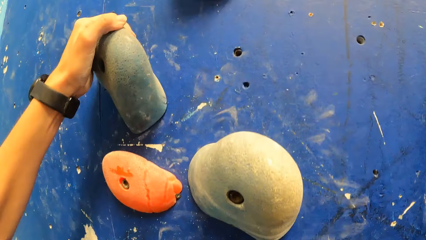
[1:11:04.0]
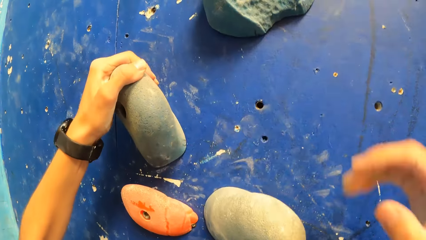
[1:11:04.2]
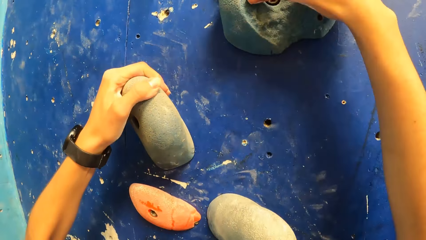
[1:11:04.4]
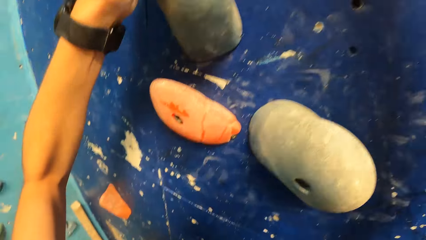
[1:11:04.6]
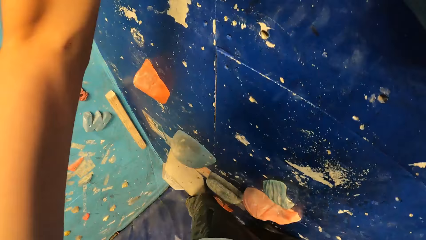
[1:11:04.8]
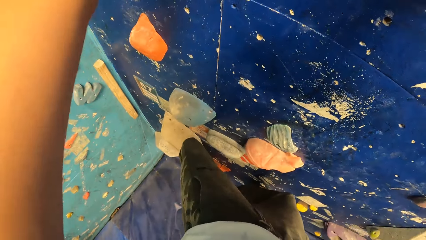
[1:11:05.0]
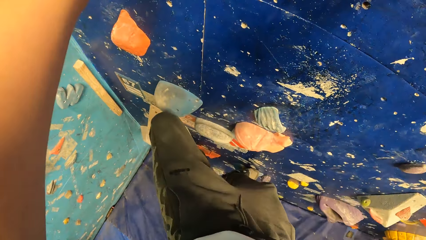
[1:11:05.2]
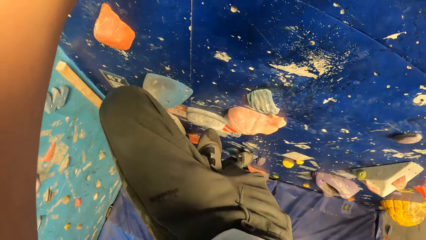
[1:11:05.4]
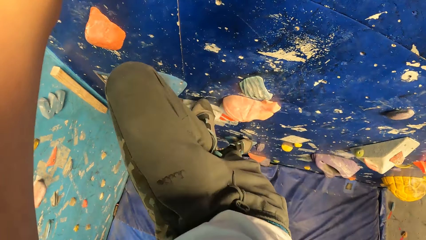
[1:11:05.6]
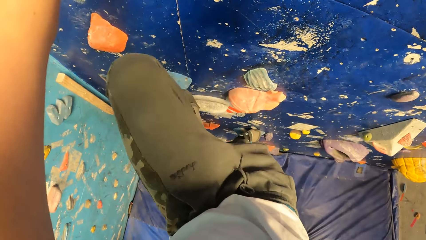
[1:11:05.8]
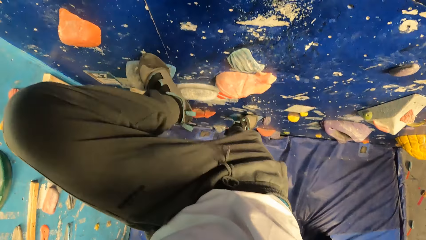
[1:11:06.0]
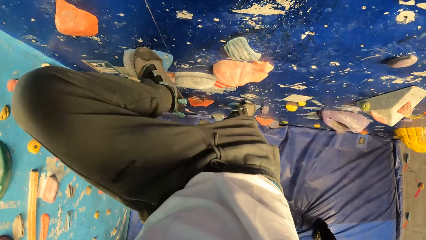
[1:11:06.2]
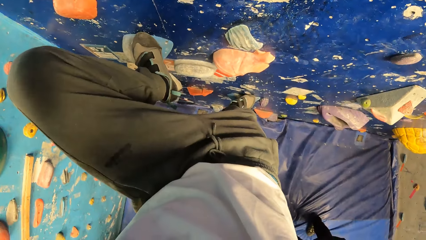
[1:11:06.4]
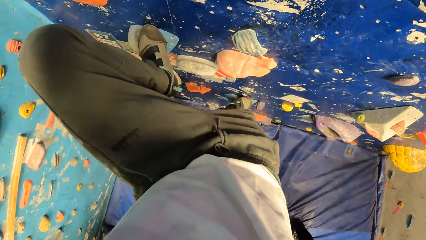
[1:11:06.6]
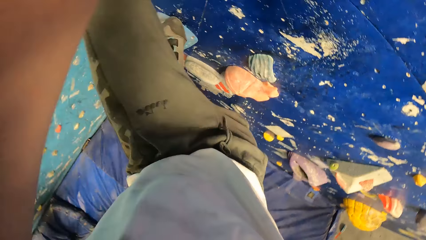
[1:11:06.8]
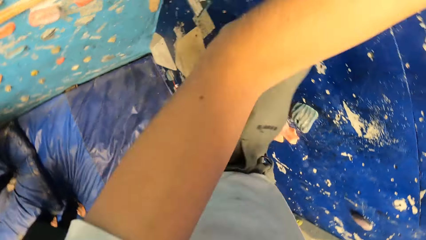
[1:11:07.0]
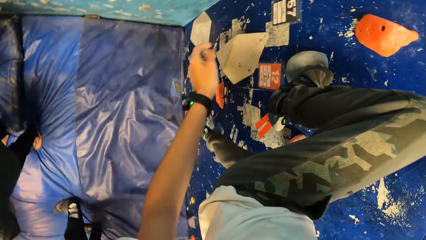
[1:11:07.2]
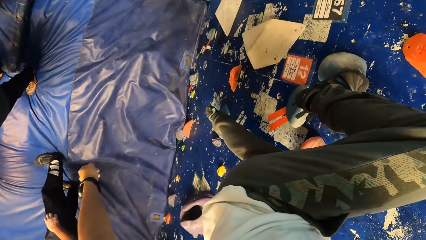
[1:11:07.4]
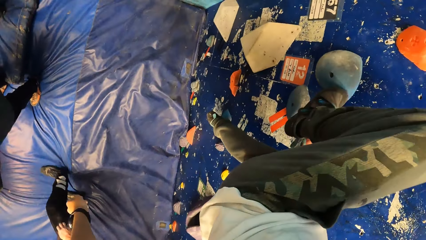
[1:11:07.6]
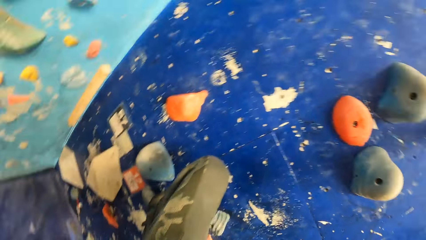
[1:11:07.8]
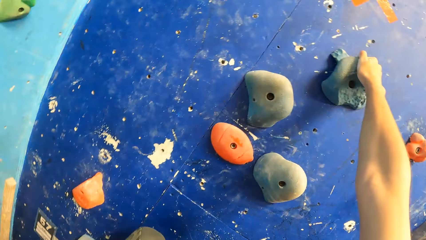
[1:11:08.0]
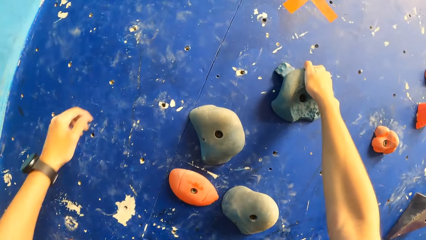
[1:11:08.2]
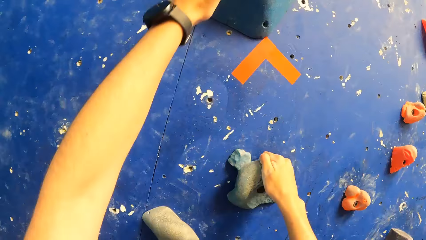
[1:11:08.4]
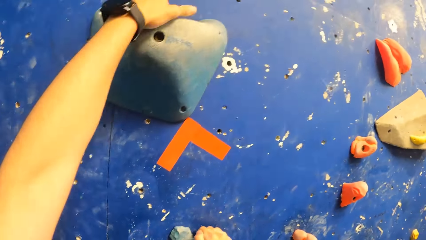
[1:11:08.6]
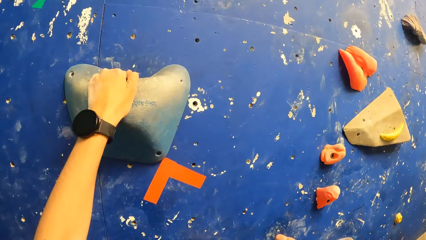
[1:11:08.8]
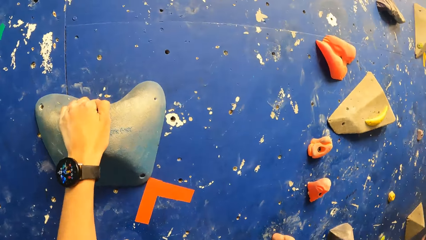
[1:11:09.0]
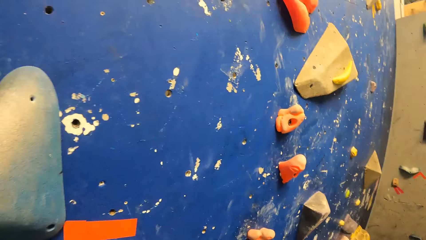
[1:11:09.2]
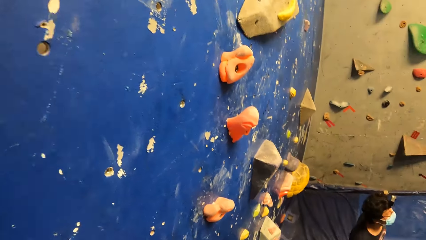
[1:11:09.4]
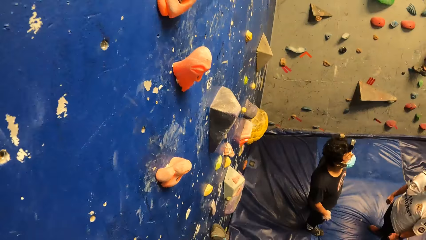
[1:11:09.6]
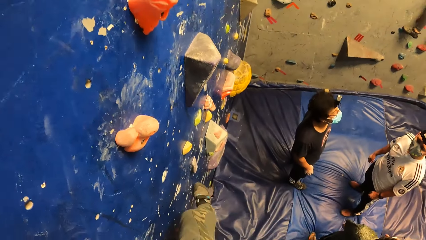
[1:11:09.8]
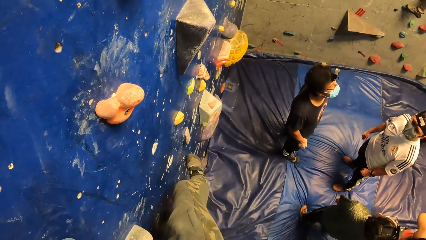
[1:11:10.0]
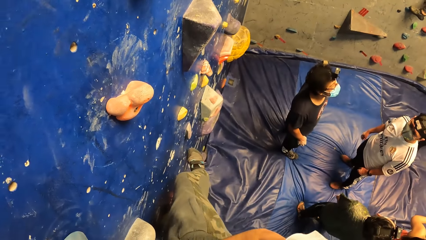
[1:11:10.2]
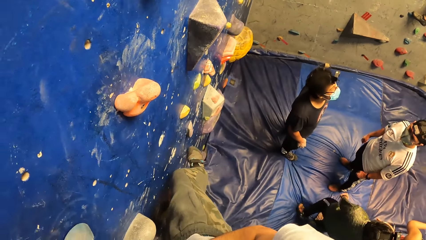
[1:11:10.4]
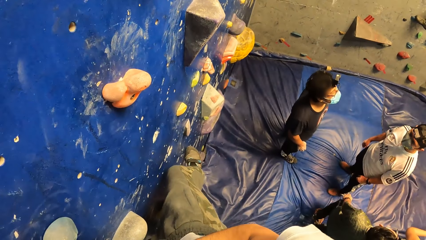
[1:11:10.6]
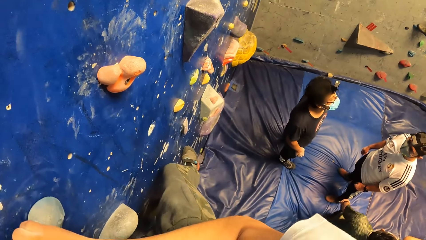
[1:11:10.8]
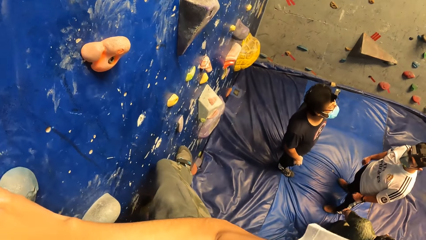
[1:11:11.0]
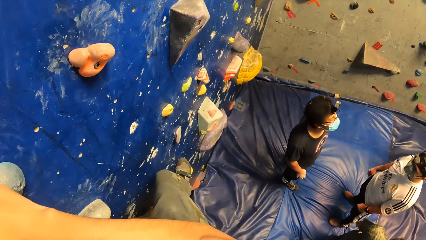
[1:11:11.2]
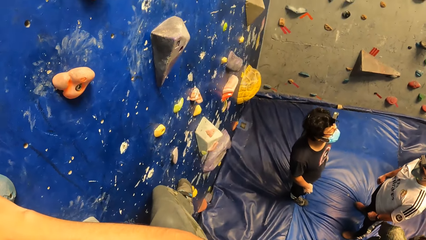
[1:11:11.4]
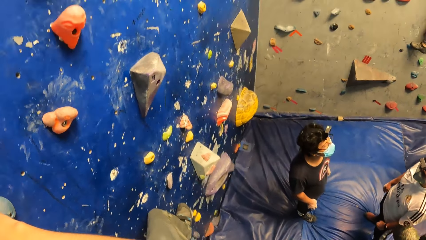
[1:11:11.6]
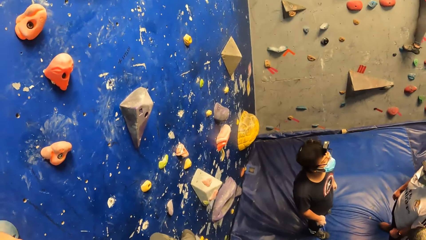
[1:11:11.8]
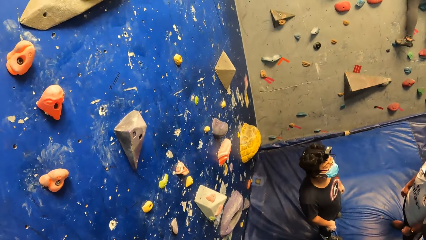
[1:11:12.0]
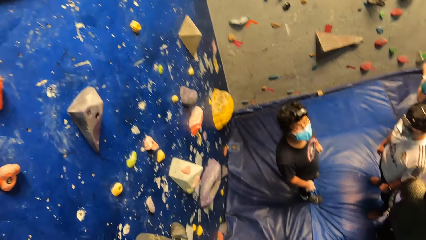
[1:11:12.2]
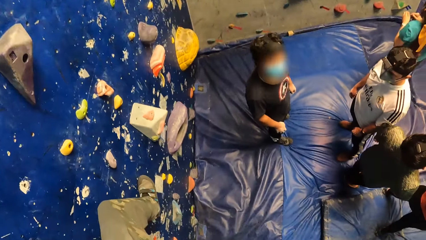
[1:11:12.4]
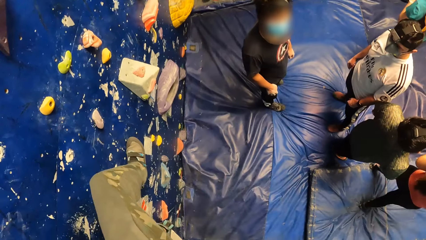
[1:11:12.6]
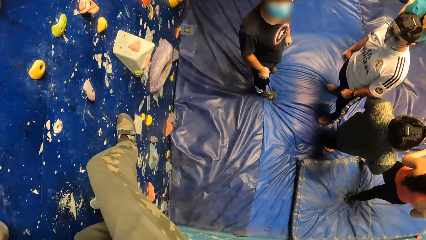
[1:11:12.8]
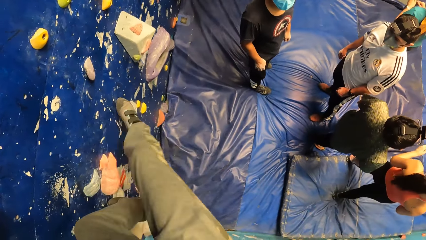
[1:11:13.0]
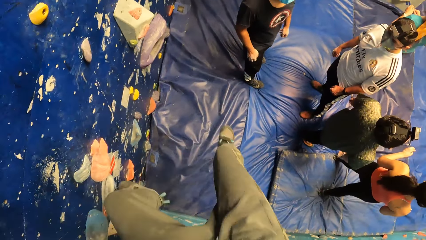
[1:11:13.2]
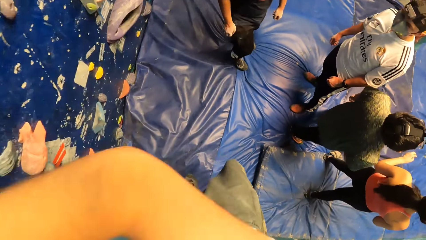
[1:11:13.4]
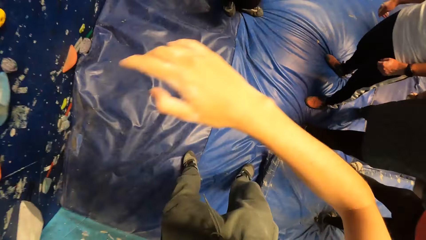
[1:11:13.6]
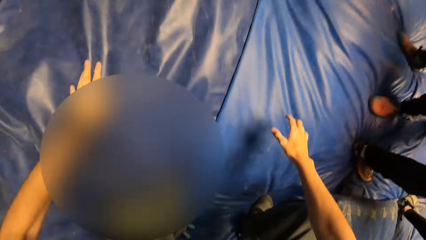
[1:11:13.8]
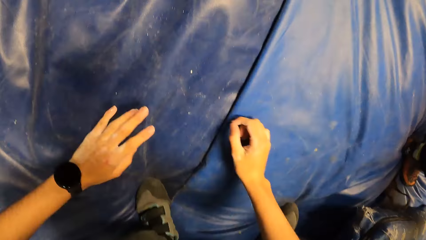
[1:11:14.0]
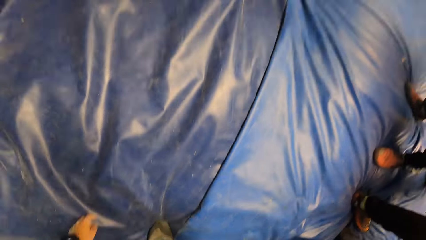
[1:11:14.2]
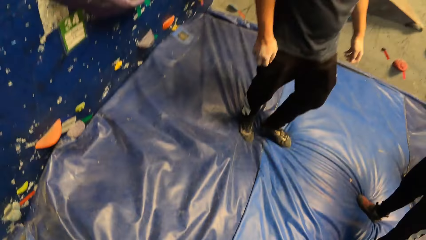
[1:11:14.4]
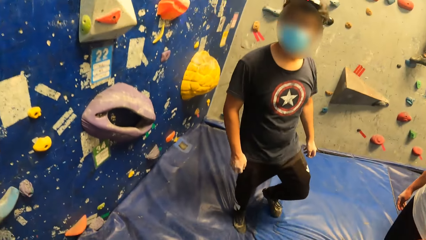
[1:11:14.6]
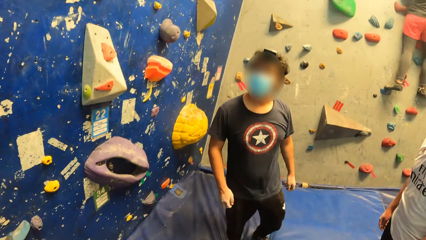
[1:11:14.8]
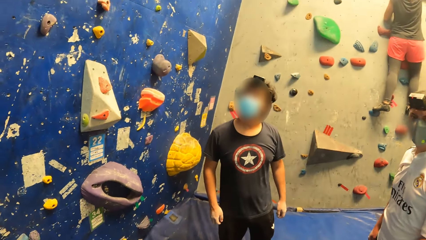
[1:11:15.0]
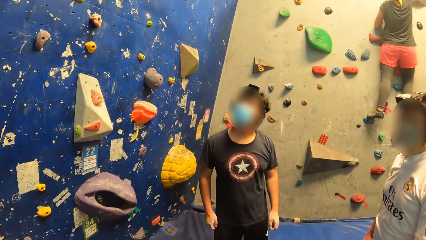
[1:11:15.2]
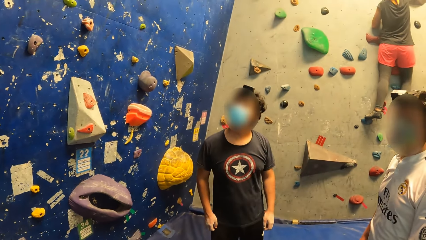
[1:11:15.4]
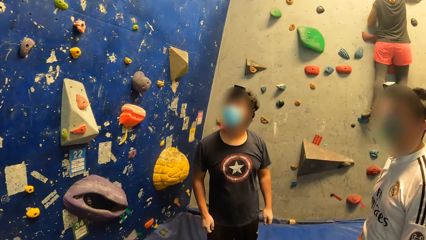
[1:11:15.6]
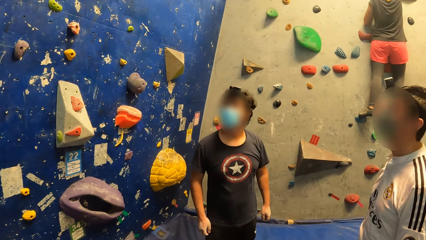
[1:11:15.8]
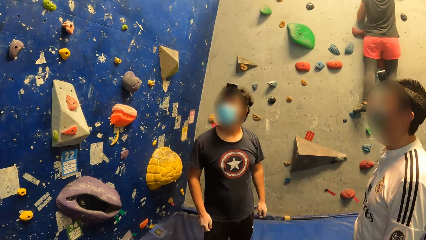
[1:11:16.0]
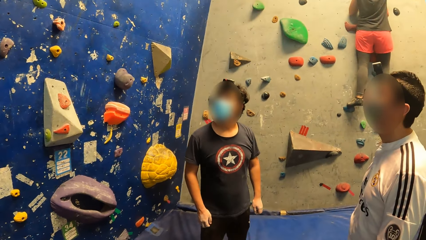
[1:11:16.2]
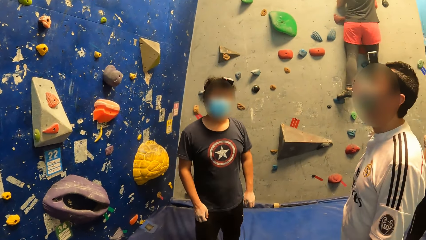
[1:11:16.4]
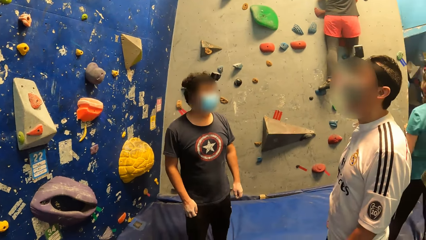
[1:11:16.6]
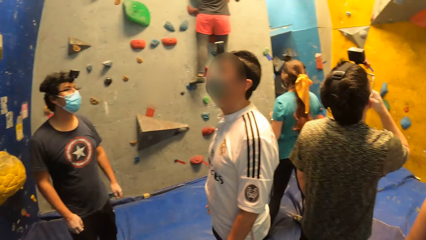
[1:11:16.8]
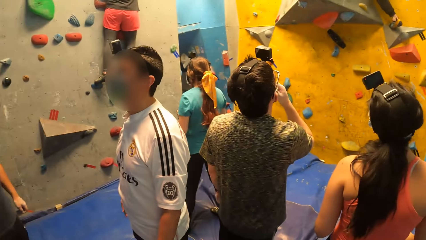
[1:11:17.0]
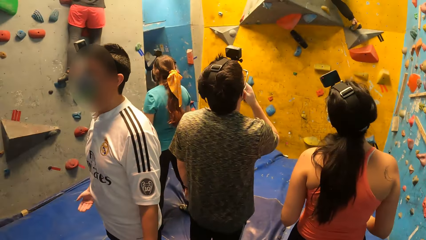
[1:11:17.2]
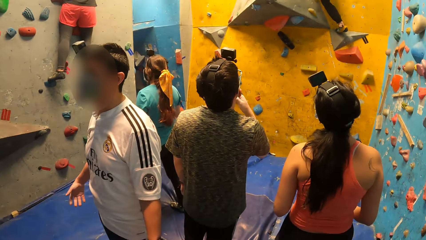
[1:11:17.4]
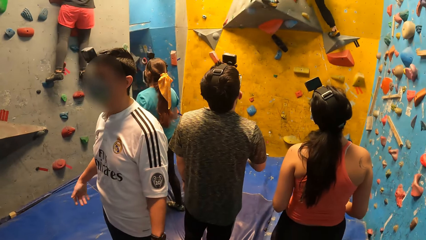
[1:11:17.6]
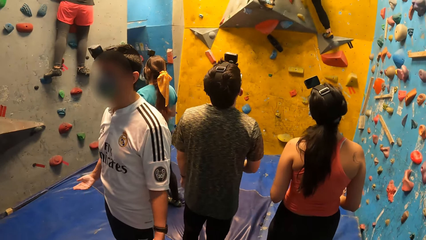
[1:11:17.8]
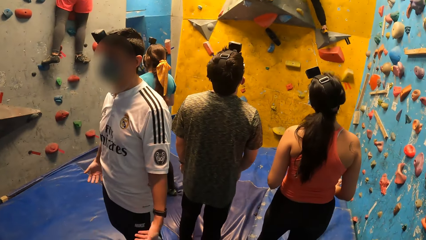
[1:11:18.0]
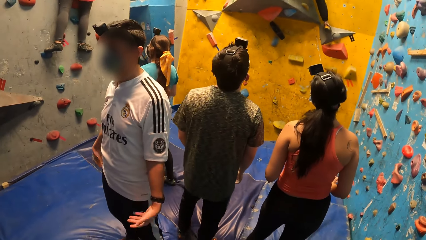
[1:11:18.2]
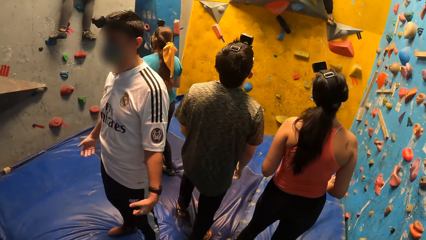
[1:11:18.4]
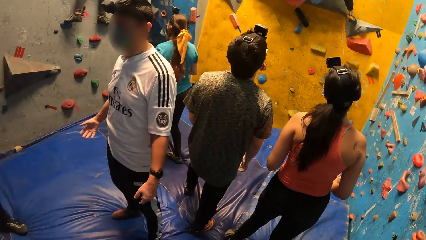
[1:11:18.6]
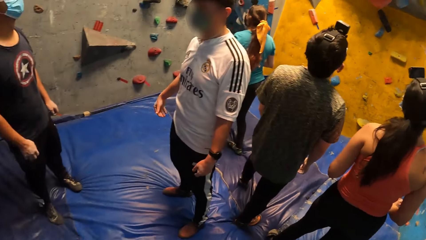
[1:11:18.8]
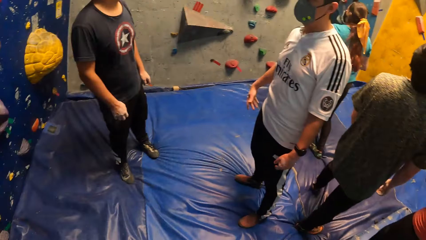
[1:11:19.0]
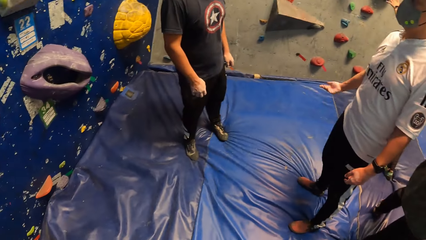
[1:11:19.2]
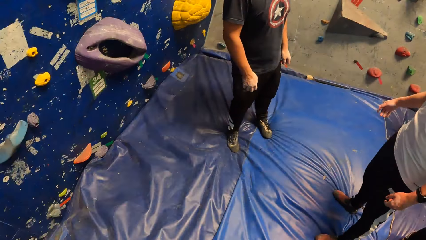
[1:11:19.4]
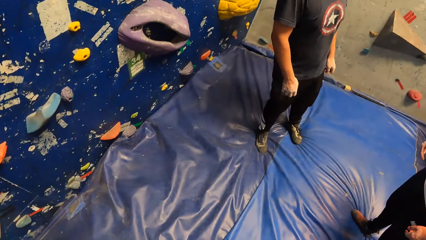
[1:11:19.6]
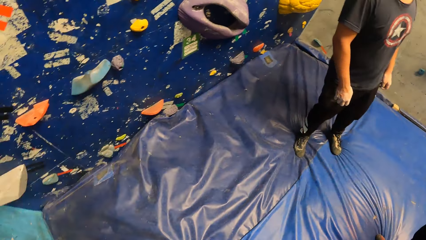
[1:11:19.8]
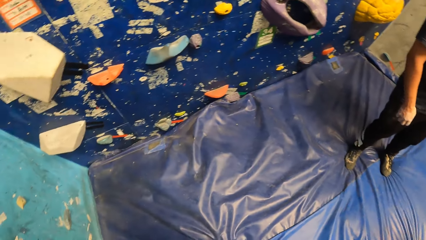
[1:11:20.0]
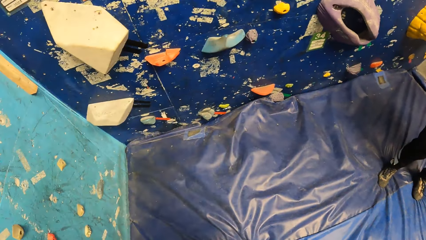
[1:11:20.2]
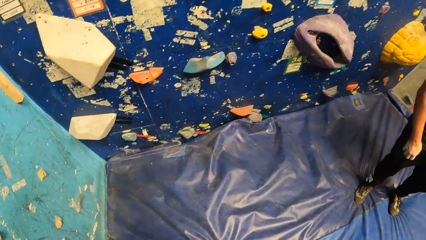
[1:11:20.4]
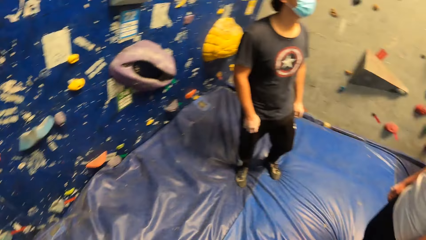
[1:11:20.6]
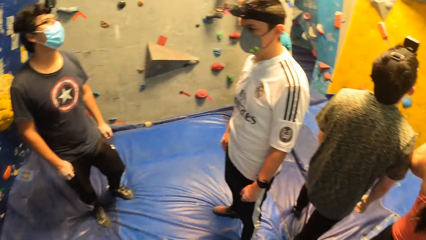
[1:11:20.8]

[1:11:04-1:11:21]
The camera wearer falls from the rock wall. They look around the room.
